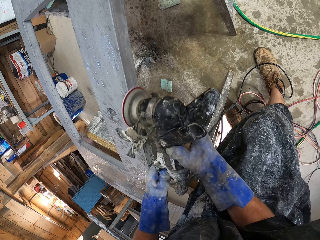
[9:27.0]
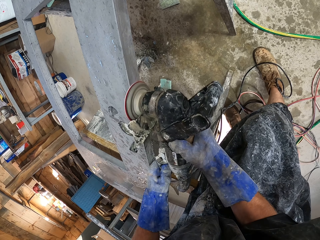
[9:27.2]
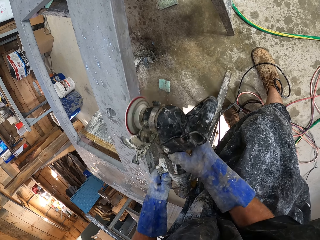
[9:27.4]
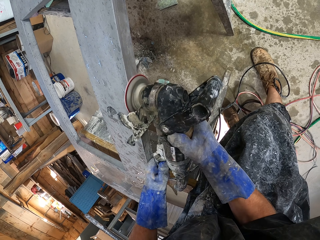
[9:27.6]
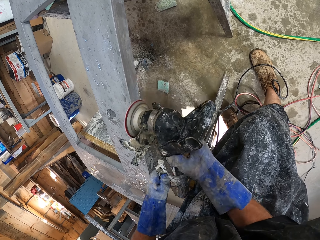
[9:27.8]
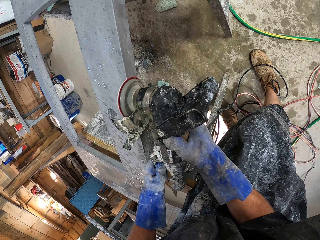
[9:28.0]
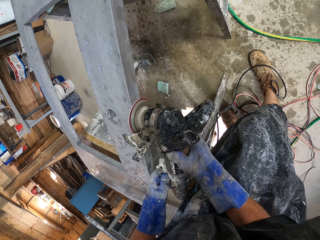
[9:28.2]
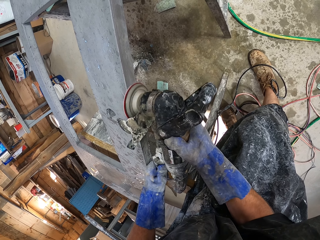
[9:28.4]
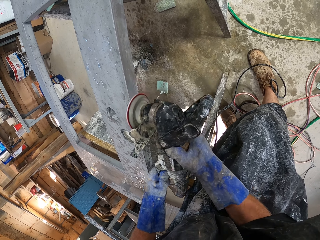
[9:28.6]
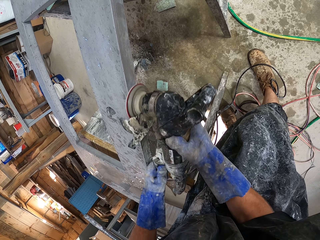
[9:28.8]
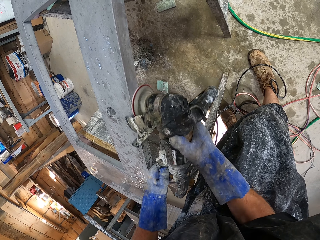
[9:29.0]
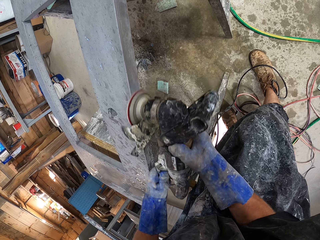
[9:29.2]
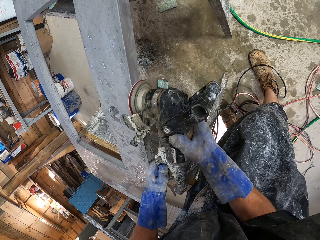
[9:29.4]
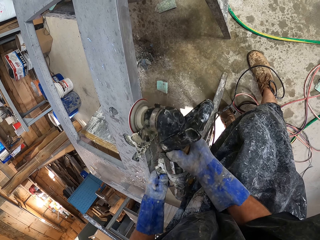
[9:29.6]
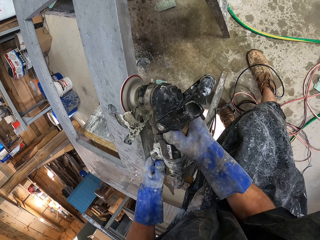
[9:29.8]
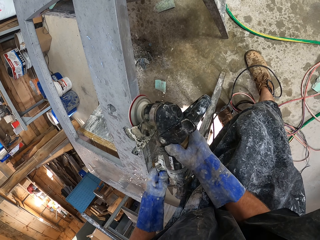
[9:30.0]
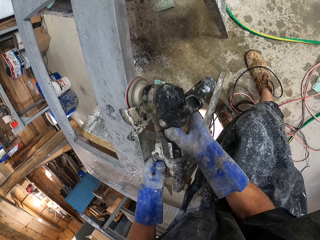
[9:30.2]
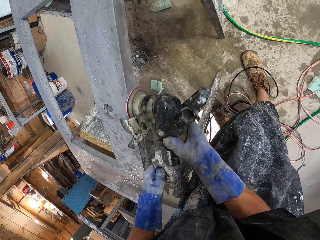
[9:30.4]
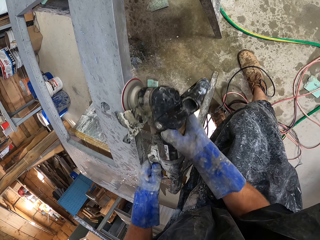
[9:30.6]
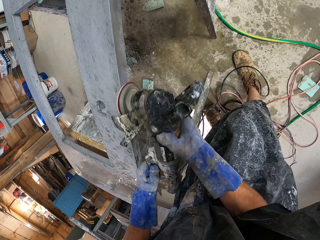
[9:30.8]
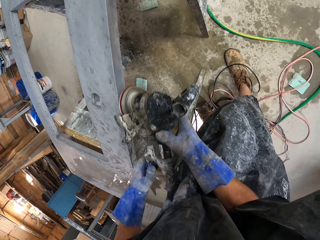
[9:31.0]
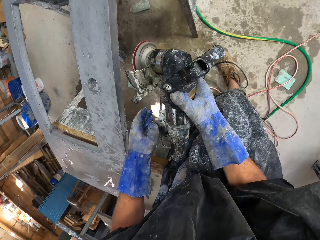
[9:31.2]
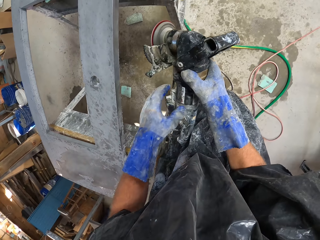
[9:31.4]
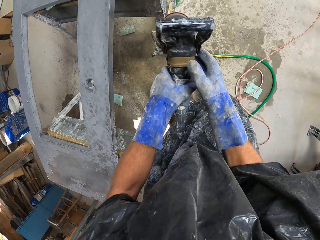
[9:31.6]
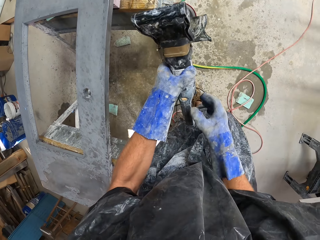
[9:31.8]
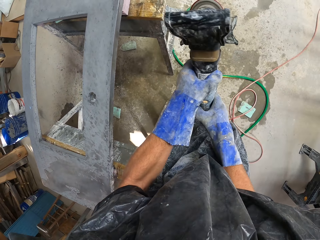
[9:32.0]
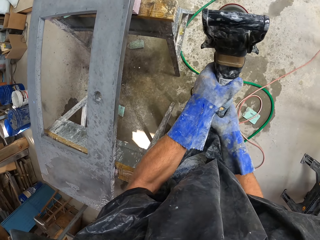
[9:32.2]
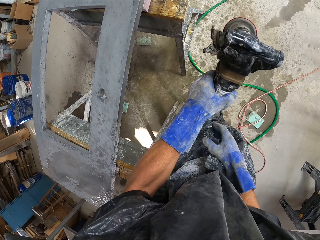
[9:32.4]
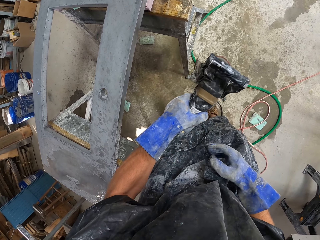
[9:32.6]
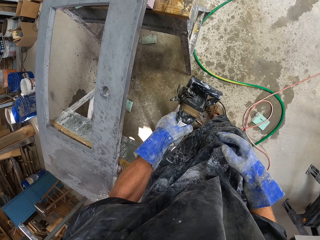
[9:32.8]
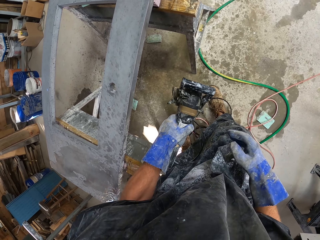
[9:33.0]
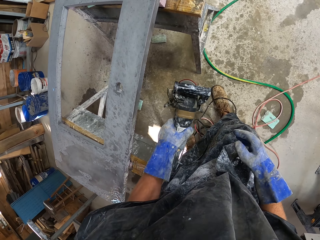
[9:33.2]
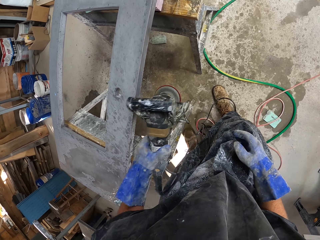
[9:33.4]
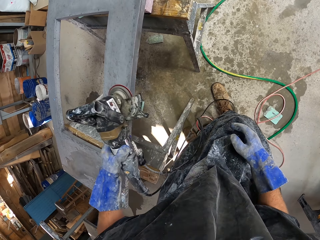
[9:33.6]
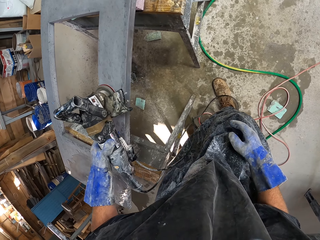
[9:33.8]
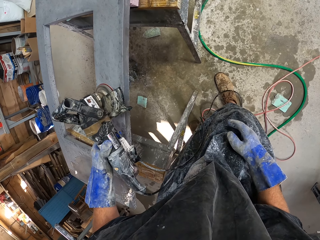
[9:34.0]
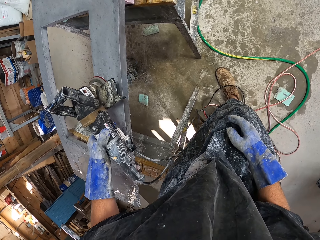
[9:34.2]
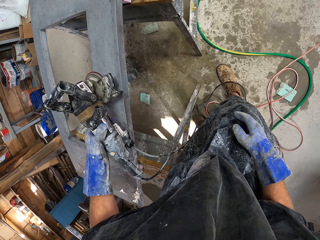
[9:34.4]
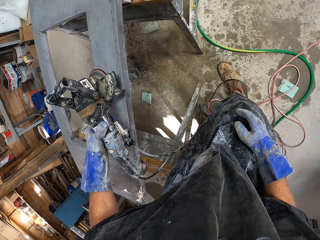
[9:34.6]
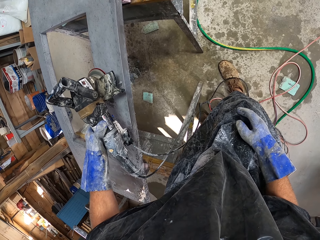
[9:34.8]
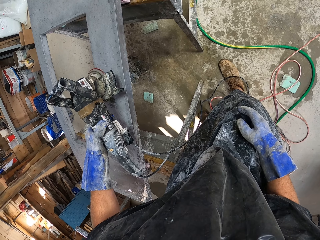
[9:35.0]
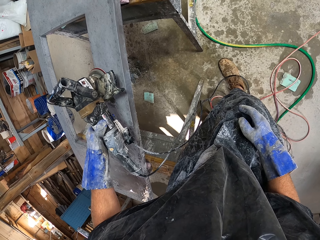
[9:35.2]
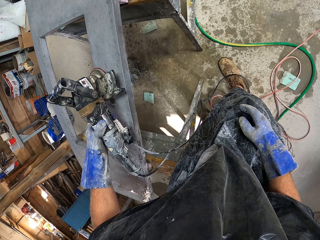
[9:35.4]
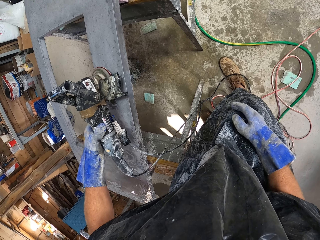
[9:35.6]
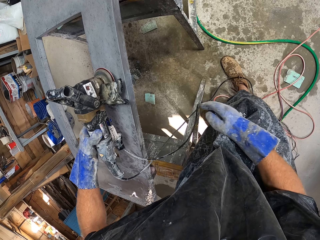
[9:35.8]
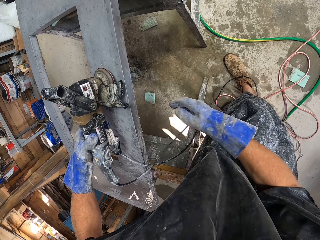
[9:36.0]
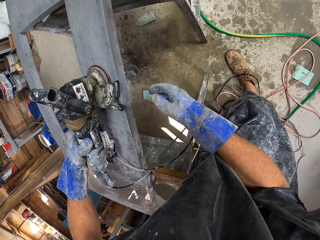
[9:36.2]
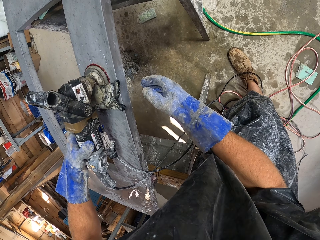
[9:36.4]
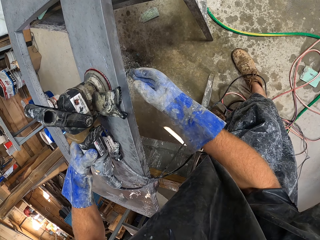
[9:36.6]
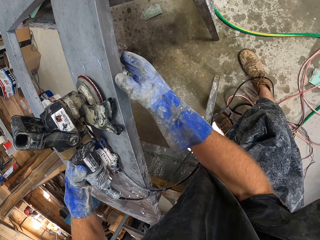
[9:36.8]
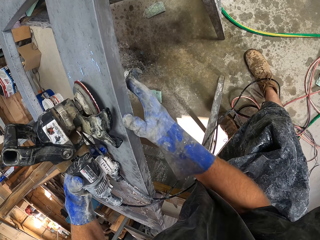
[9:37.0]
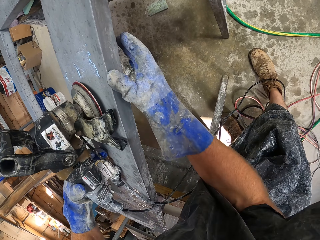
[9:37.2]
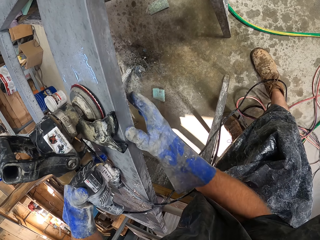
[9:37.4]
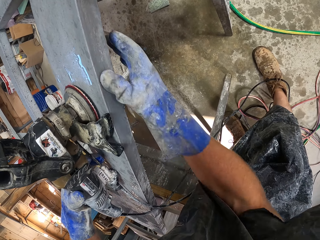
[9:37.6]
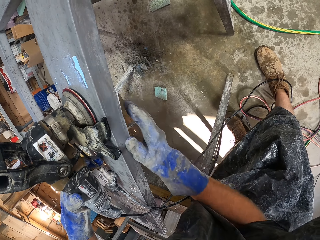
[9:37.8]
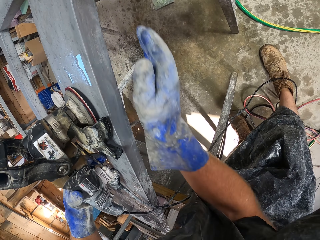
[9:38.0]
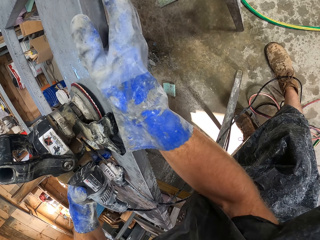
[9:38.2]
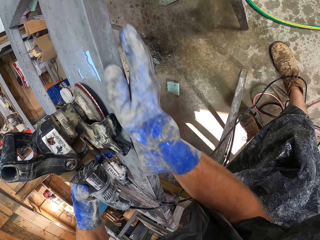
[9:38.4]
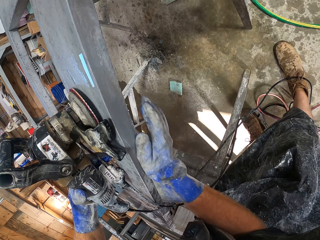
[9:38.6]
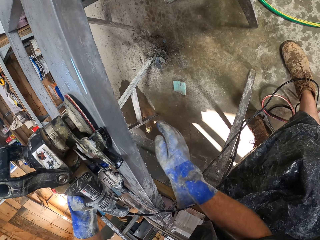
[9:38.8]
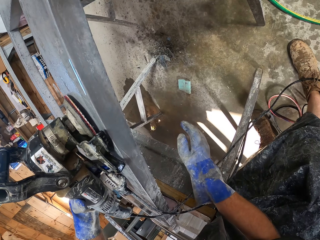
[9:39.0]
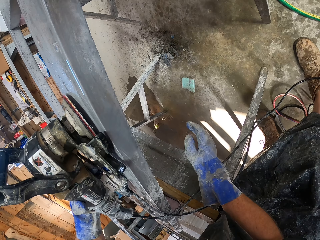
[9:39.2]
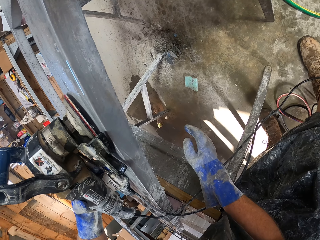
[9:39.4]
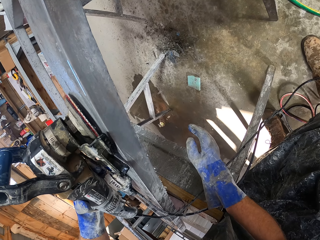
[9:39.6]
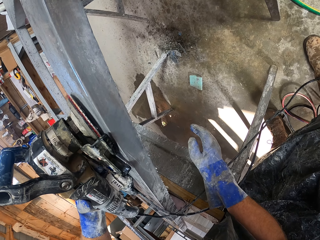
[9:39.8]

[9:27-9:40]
The camera wearer checks the sanding machine. He cleans the table surface with the sanding machine. He drops the sanding machine on the table. He rubs the side of the table with his hand.

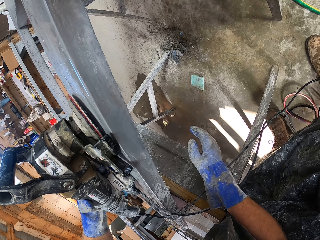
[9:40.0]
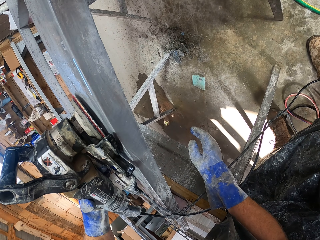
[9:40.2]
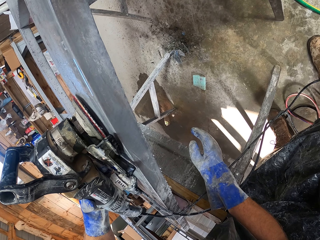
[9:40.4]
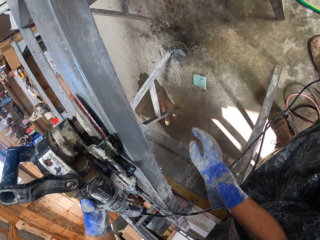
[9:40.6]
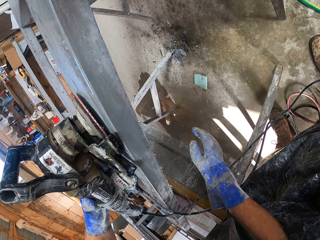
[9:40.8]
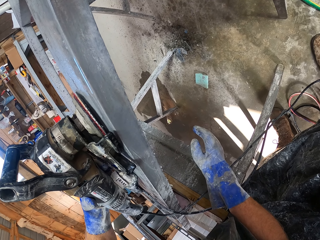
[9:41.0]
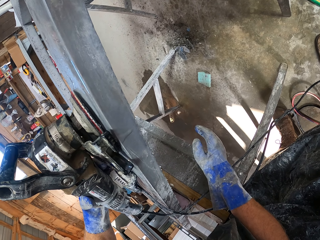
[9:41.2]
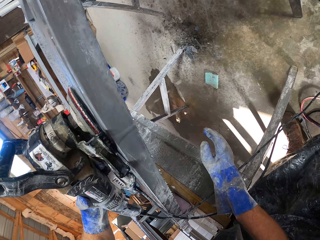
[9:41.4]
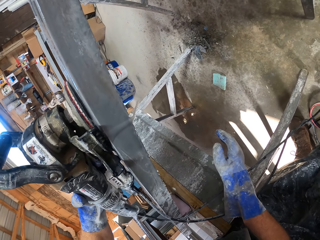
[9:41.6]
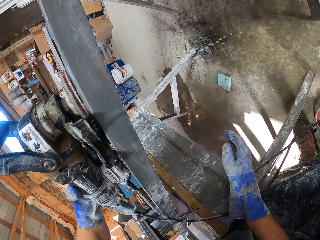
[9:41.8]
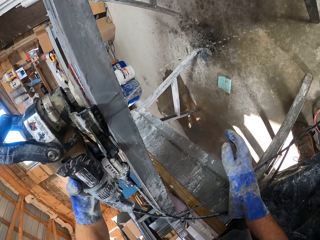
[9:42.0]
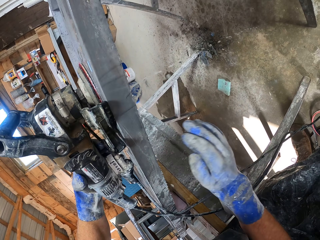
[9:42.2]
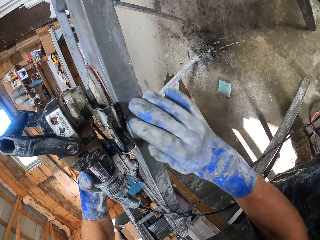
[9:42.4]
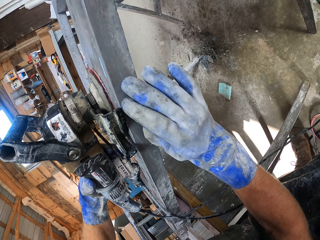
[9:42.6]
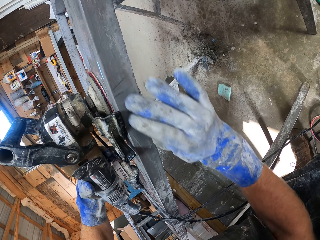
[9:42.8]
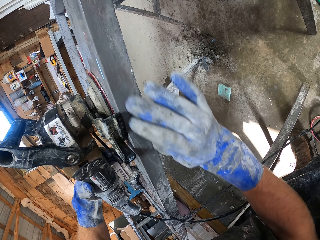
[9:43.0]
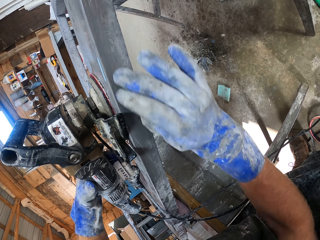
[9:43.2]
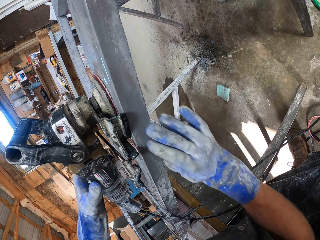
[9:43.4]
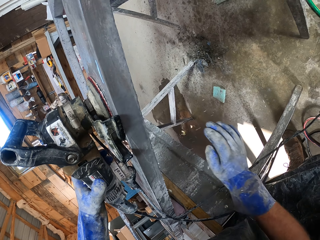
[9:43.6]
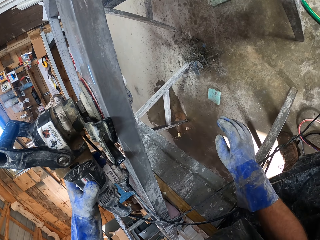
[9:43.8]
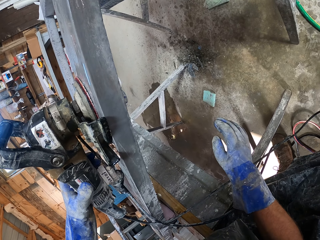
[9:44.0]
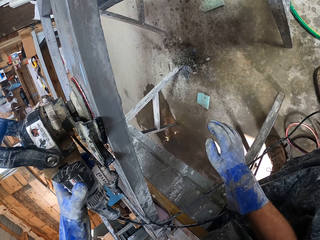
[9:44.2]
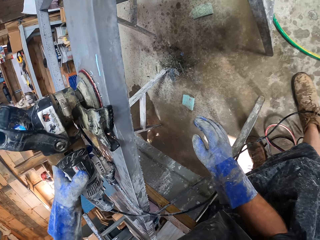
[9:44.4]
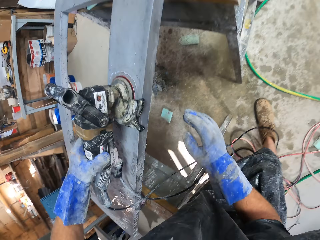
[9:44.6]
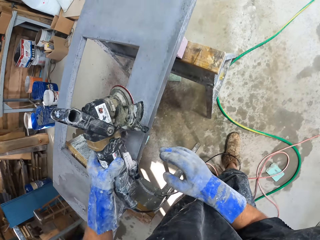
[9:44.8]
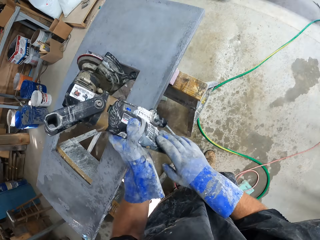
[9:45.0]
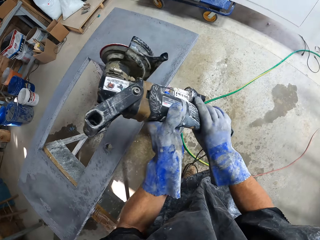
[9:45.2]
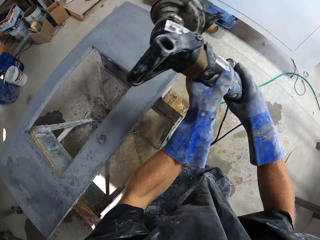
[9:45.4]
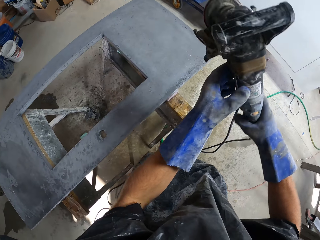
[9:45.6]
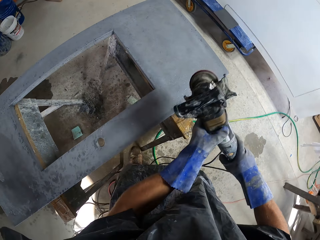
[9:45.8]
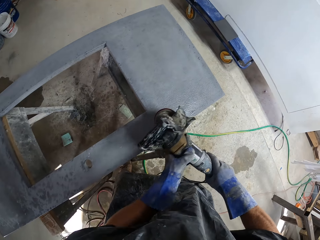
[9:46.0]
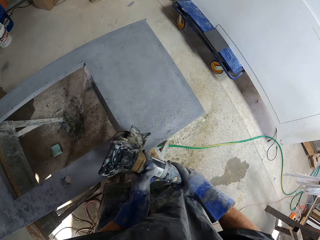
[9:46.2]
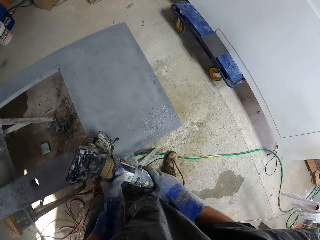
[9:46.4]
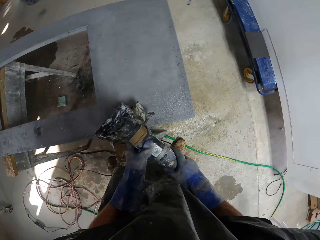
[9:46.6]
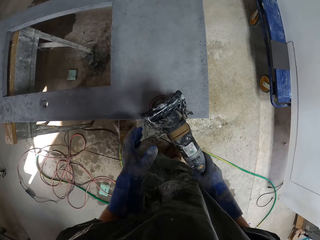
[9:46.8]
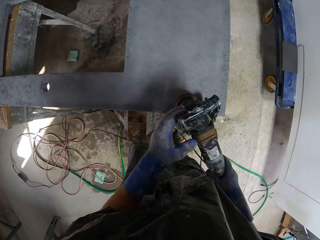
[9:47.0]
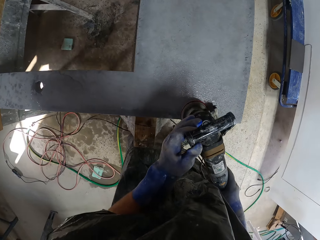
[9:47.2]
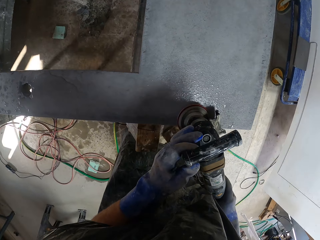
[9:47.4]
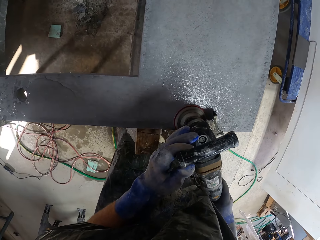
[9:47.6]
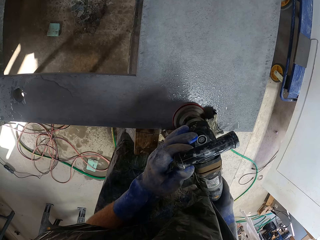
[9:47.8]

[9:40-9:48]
The camera wearer cleans the table surface with the sanding machine. They rub the side of the table with their hand. They clean the table surface with the sanding machine. They pick up the sanding machine from the table. They move the sanding machine. They clean the table surface with the sanding machine. They smoothen the table with the sanding machine.
